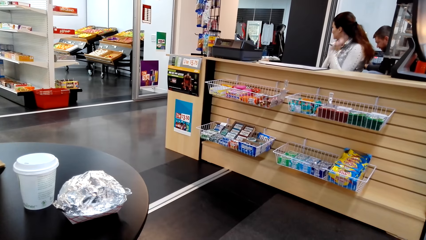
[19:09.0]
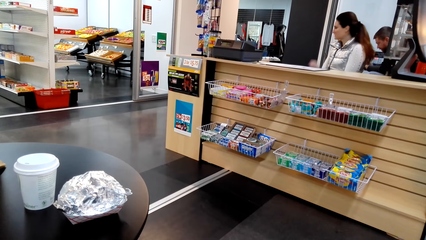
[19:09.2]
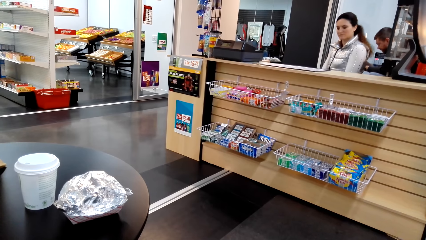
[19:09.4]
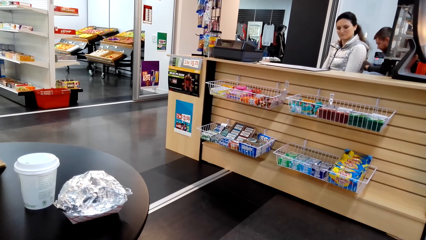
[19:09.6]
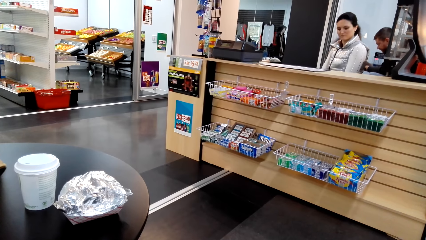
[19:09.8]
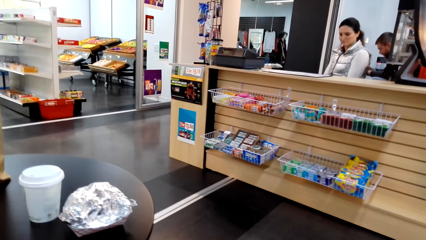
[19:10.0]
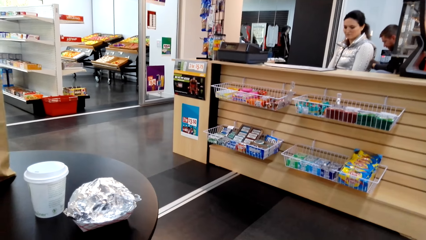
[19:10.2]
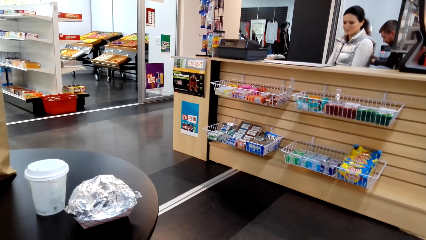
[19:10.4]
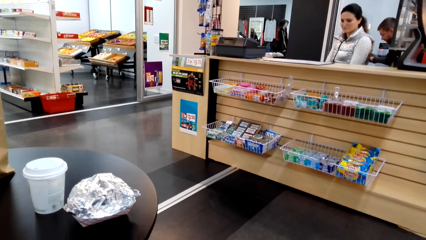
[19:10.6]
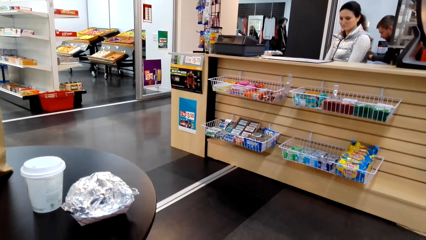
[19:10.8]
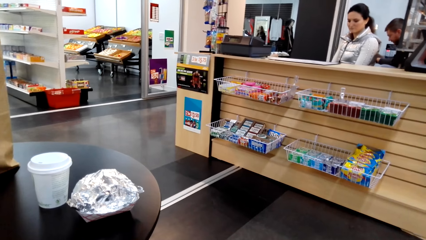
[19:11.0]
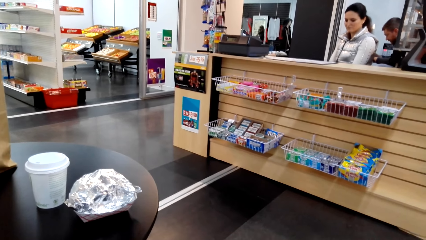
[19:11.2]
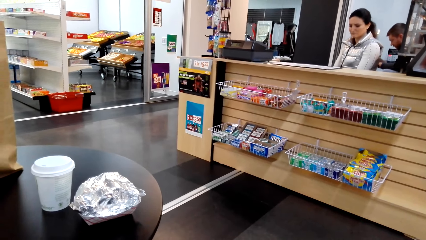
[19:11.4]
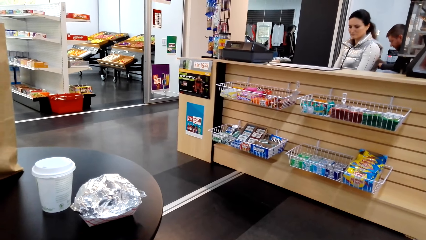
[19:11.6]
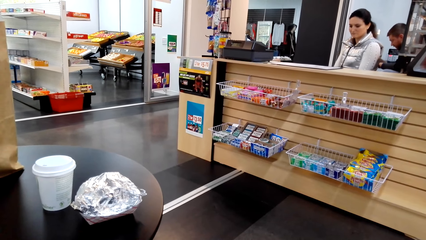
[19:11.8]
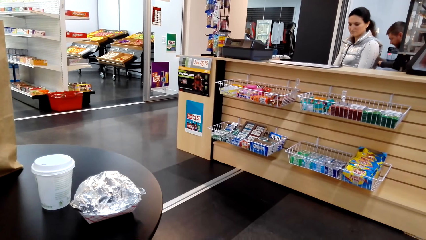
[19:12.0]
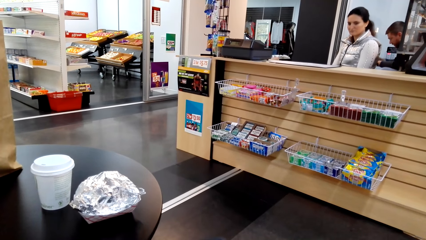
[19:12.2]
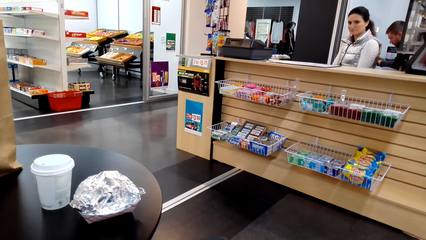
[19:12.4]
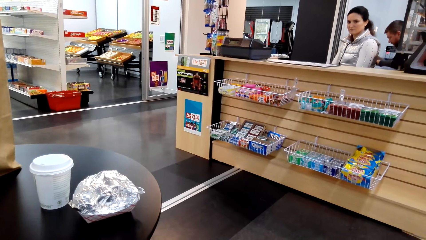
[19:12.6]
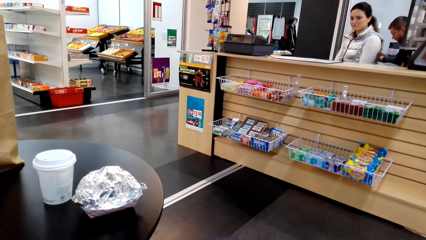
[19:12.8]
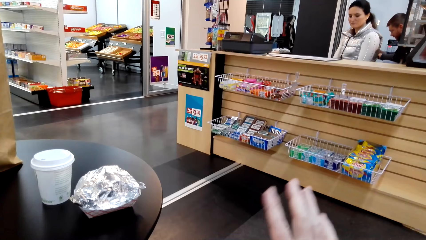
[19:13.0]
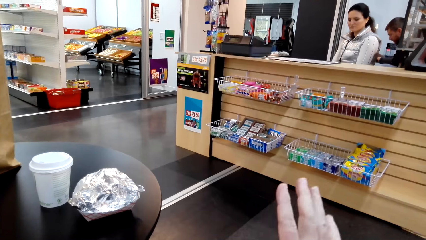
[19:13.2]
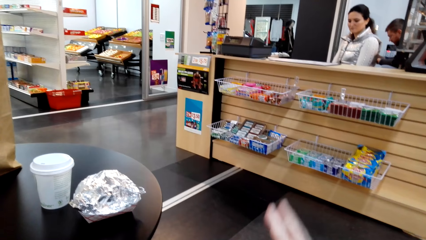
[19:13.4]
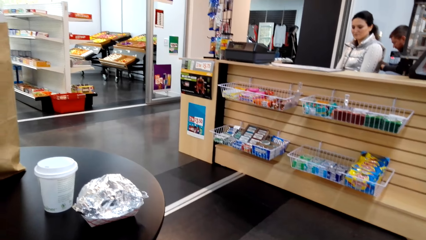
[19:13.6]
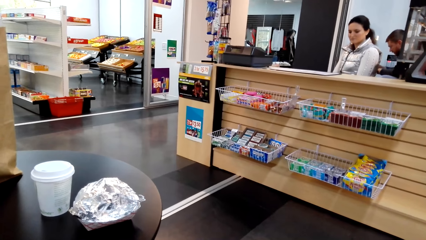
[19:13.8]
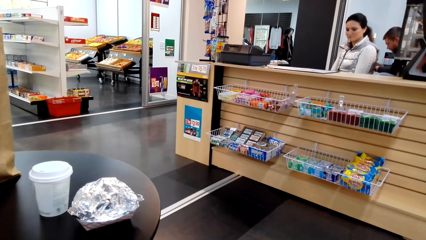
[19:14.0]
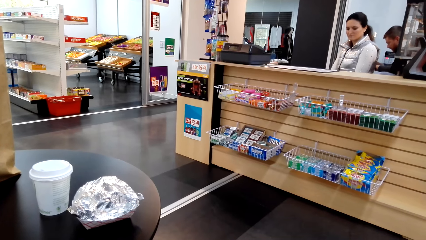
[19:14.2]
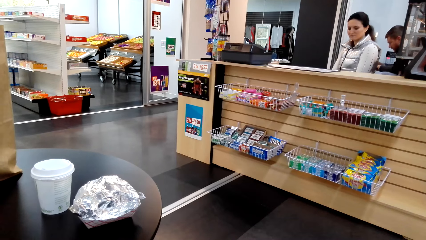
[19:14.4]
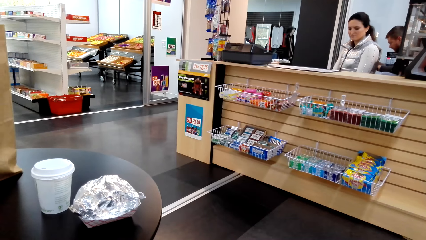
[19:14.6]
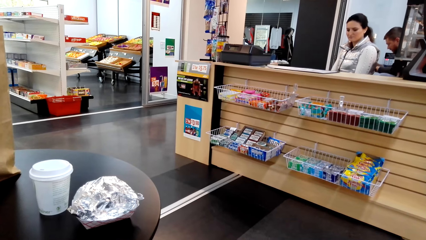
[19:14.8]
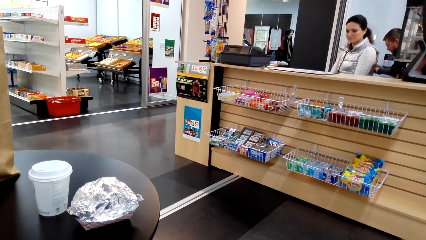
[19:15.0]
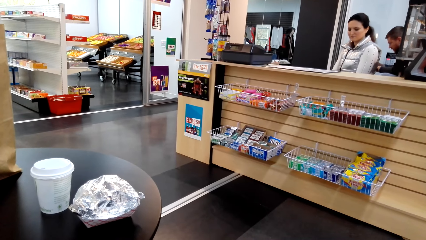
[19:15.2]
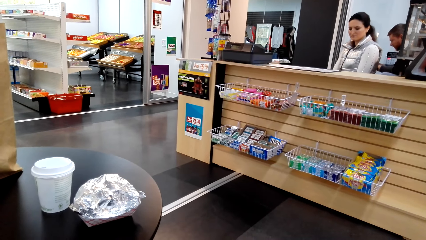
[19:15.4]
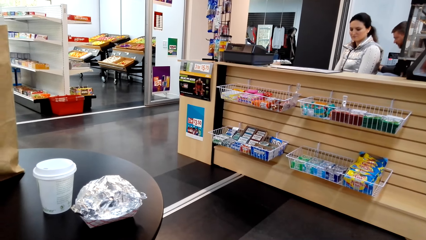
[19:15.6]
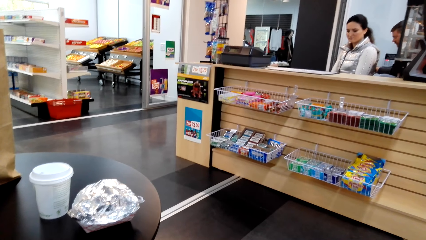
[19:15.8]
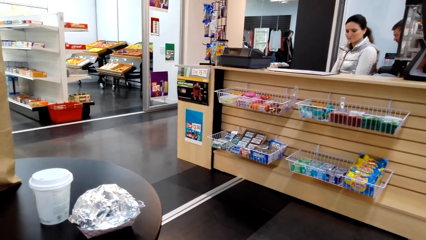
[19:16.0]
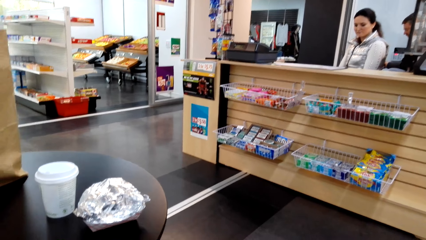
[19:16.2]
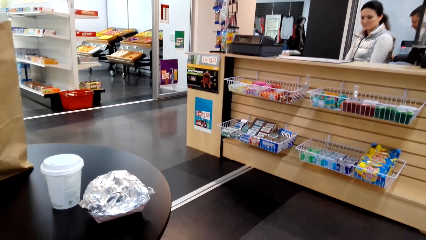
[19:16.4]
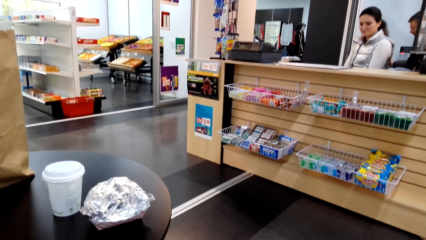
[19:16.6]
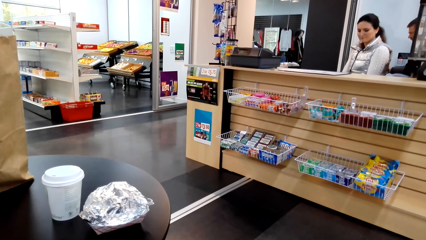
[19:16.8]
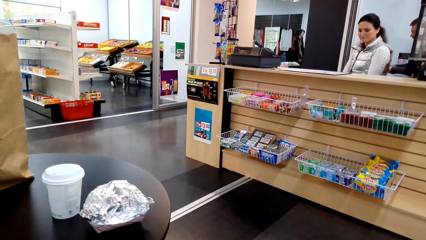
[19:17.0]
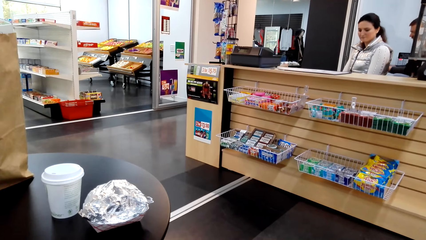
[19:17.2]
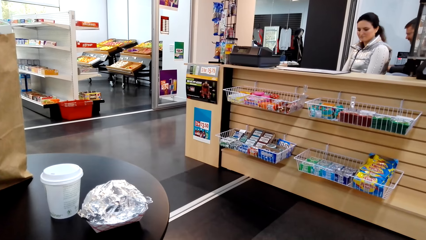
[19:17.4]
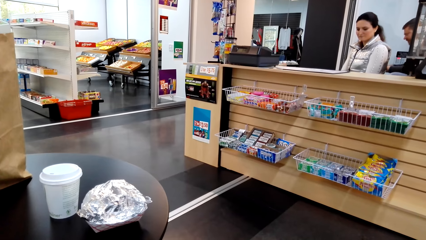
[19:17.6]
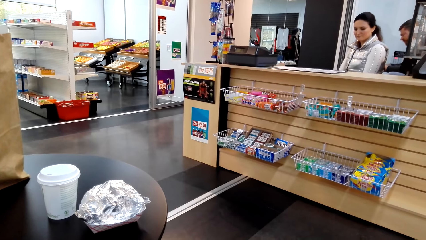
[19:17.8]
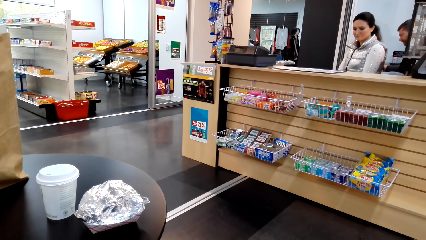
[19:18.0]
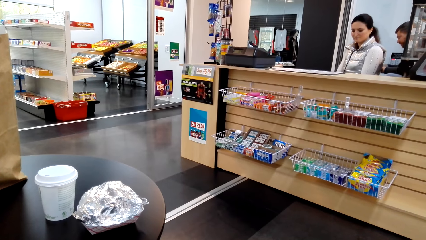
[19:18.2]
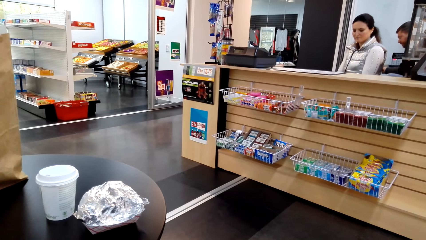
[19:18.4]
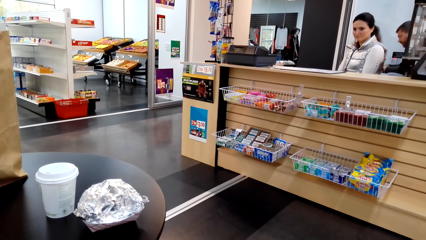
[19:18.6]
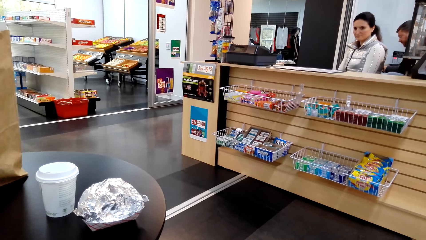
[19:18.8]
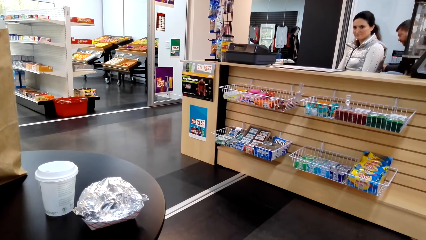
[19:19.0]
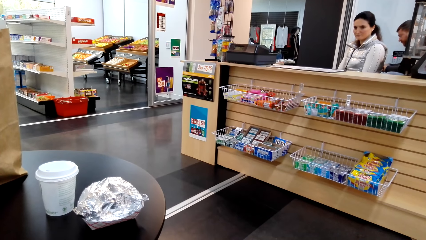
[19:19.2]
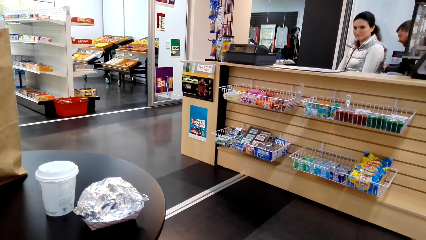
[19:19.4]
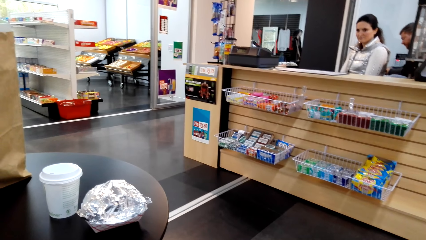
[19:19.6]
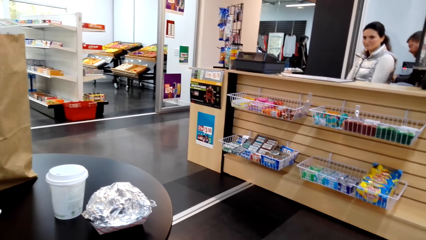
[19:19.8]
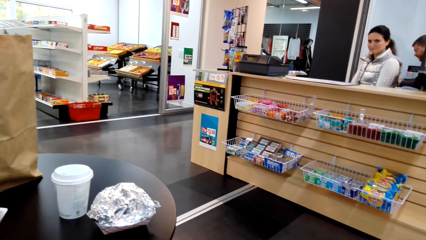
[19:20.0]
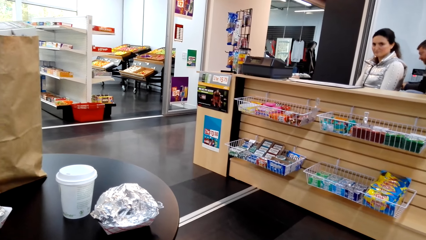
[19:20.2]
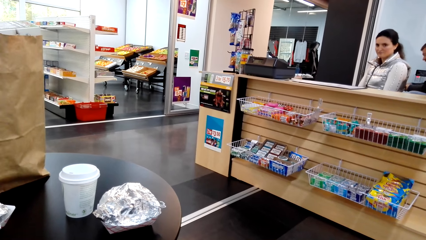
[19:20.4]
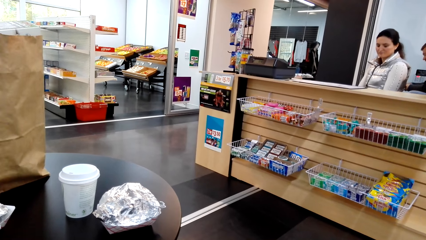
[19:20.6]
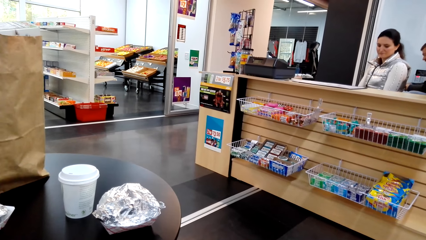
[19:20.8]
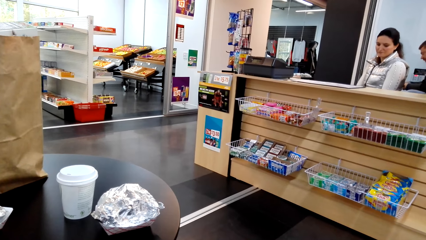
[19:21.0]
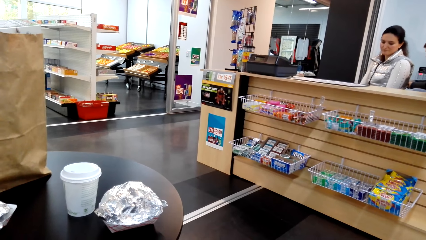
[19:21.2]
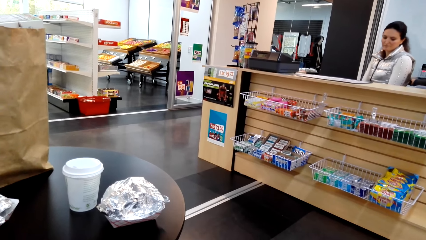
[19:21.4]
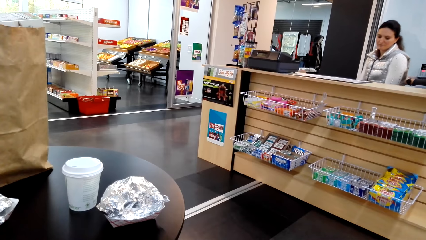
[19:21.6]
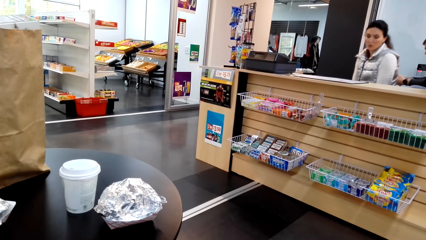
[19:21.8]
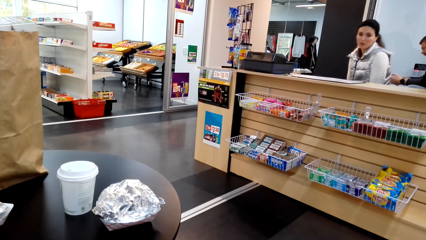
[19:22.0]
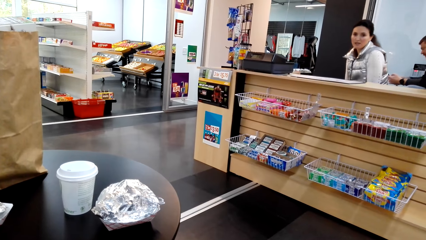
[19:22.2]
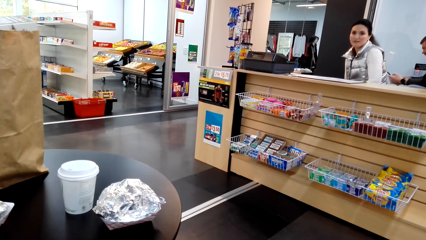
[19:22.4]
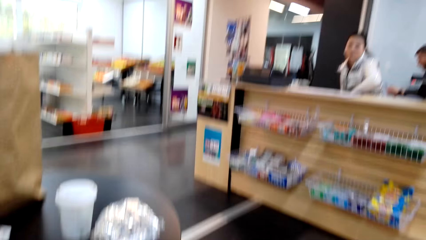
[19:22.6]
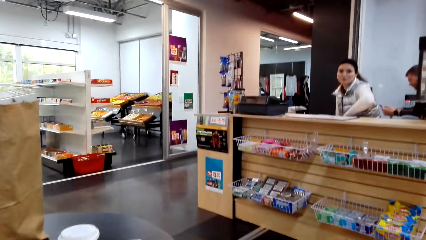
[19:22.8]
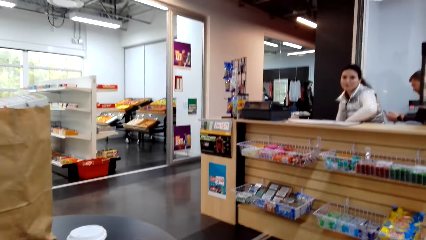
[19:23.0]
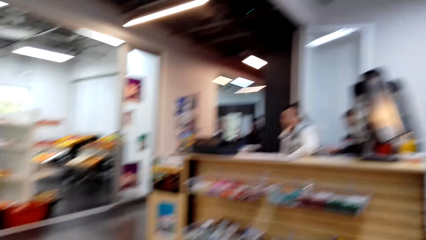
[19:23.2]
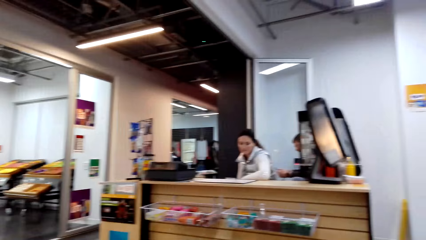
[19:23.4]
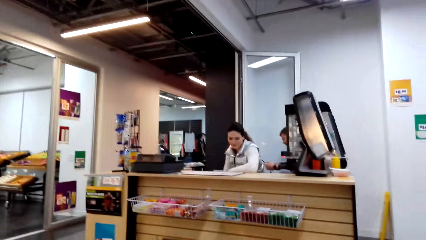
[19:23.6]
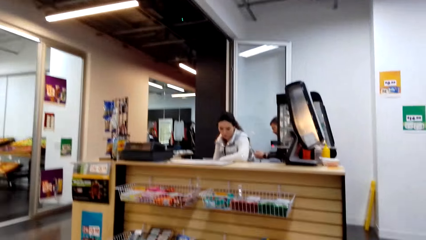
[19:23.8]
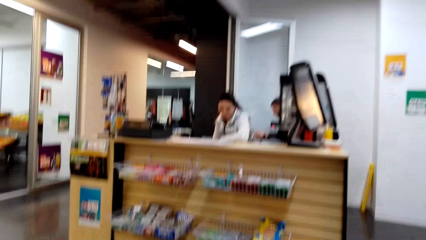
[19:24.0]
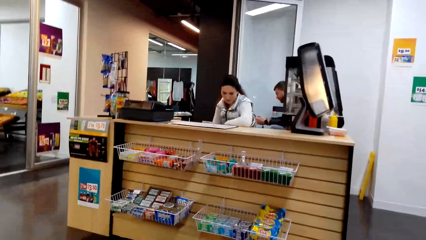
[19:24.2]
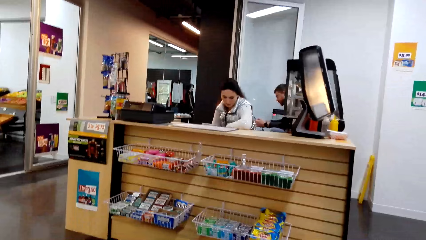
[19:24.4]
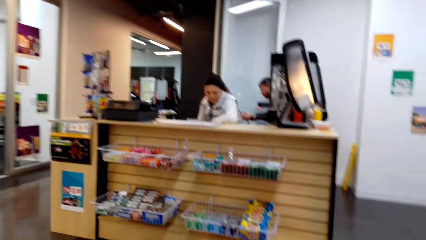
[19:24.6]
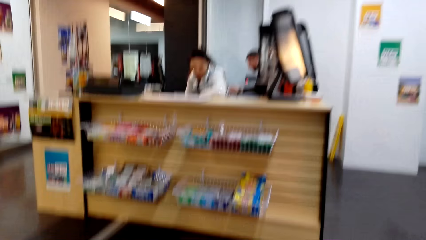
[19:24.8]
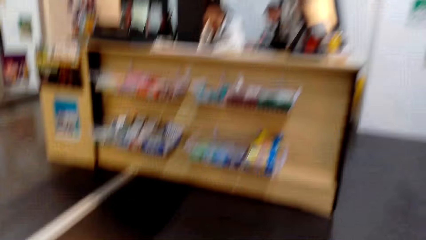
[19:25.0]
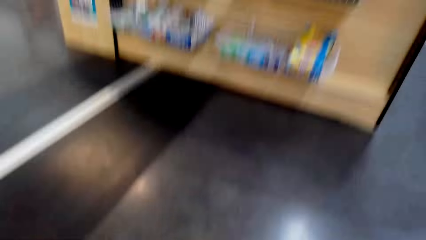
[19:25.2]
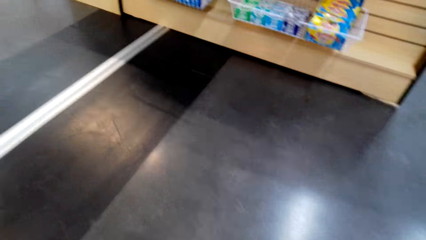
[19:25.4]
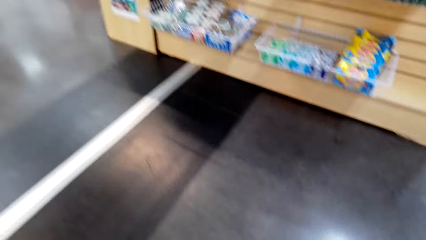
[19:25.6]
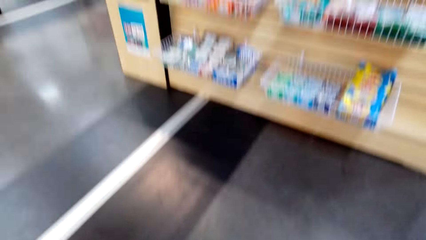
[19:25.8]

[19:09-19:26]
The lady moves her hand away from the neck. The camera wearer points at the counter. They lift a hand. The lady repositions her hand on the counter.
